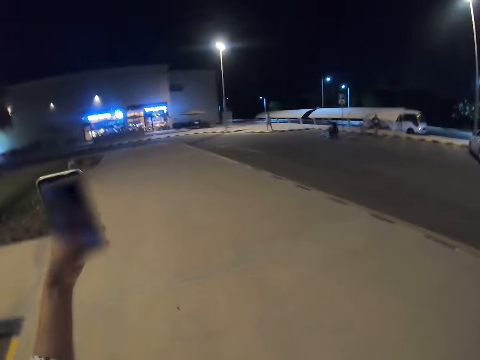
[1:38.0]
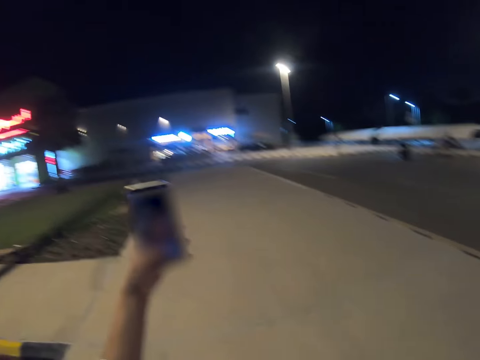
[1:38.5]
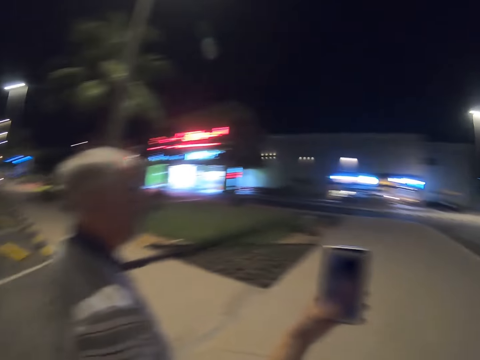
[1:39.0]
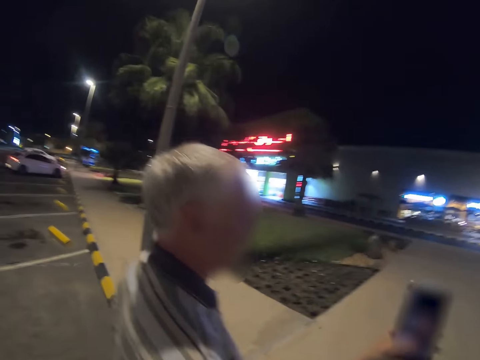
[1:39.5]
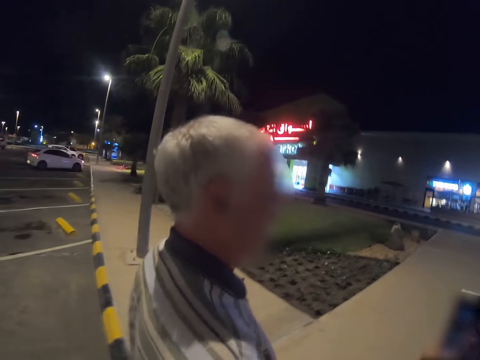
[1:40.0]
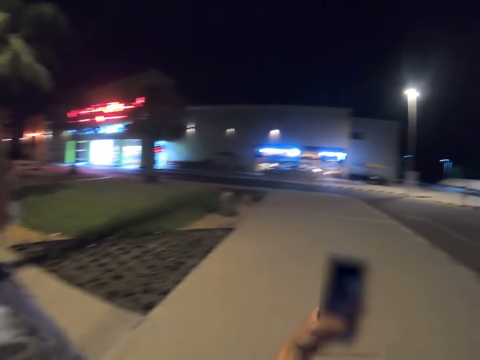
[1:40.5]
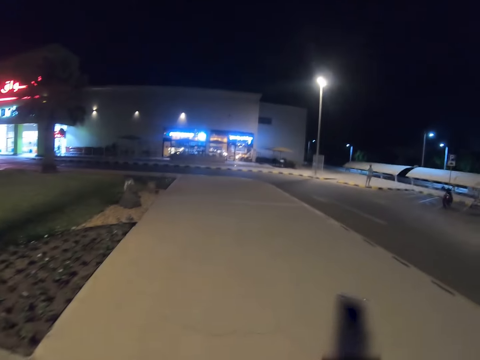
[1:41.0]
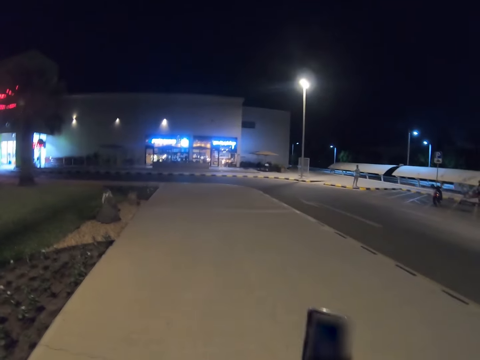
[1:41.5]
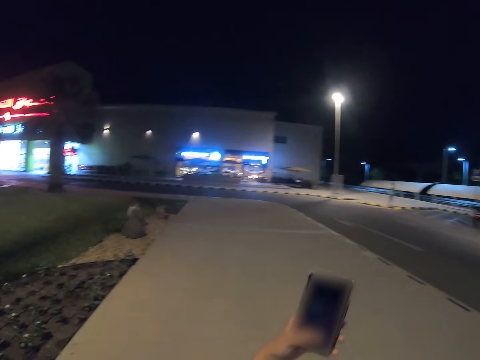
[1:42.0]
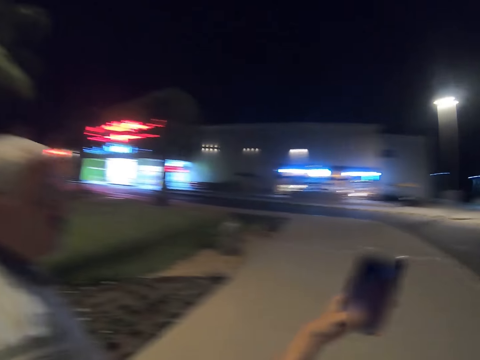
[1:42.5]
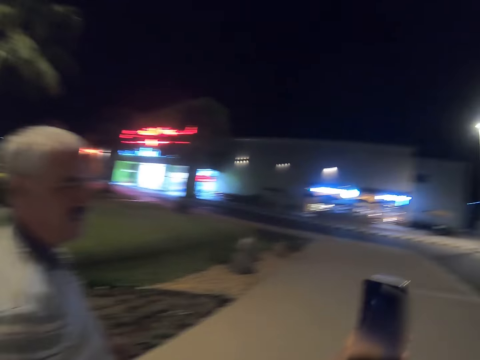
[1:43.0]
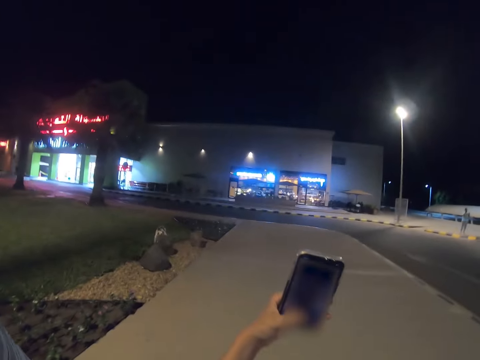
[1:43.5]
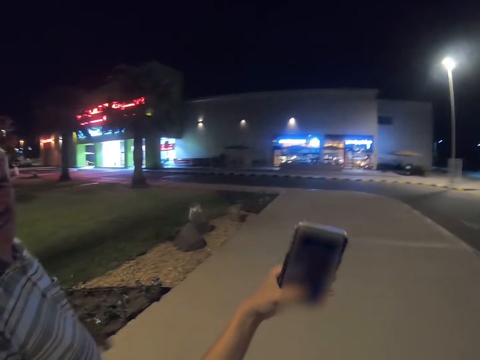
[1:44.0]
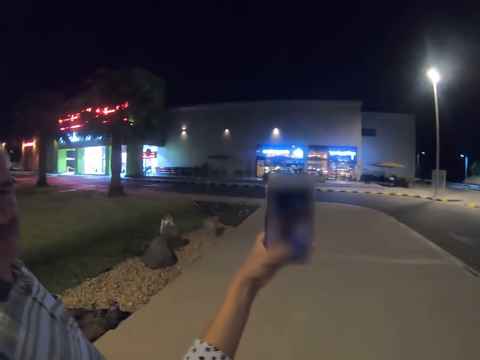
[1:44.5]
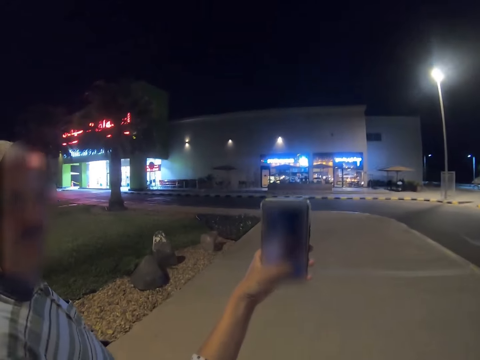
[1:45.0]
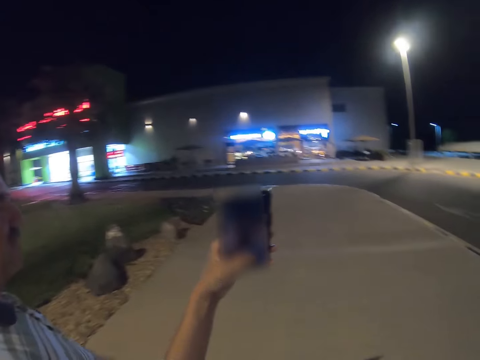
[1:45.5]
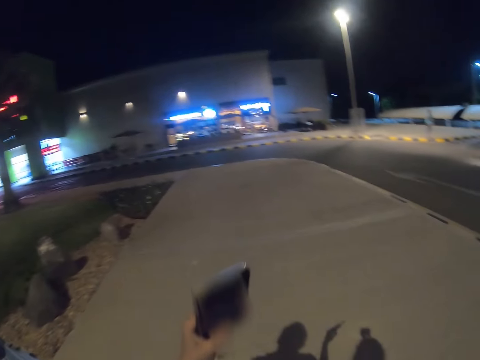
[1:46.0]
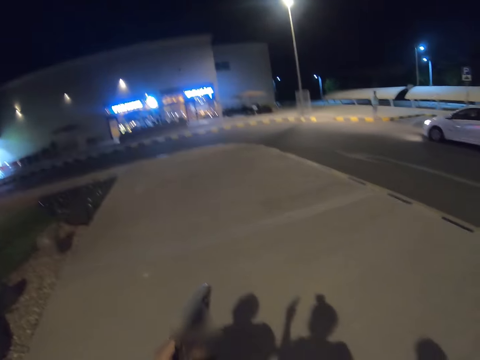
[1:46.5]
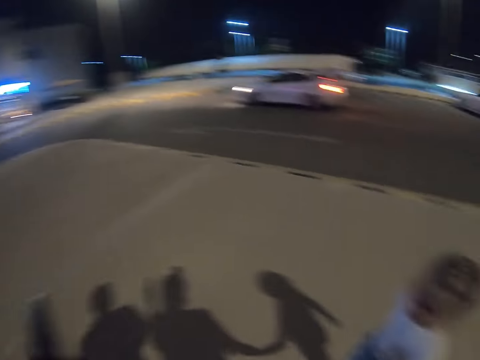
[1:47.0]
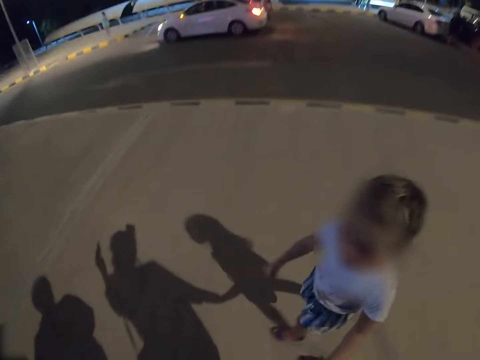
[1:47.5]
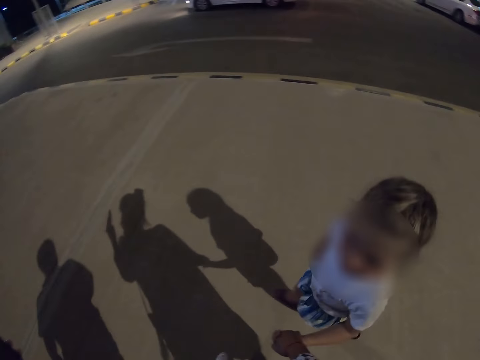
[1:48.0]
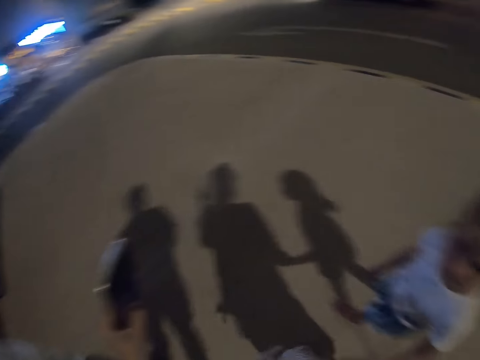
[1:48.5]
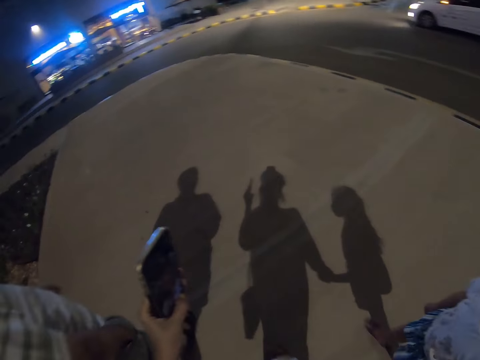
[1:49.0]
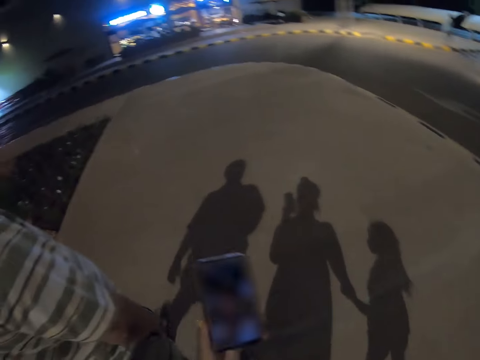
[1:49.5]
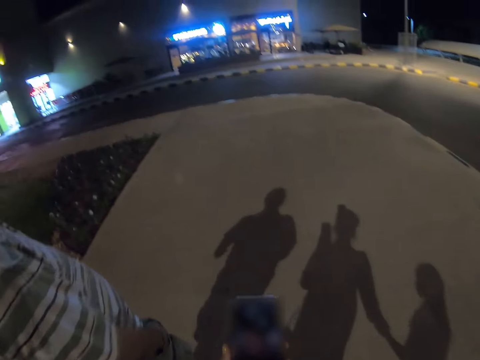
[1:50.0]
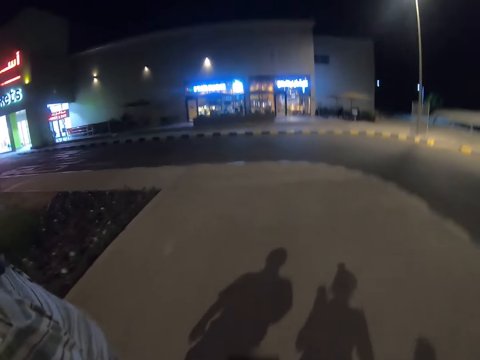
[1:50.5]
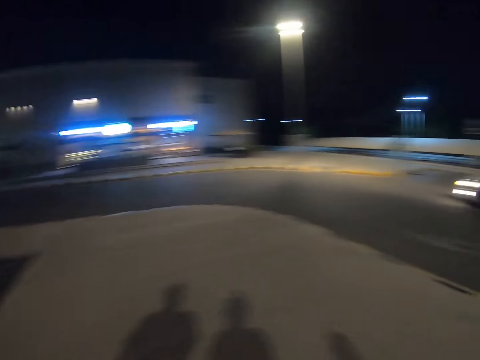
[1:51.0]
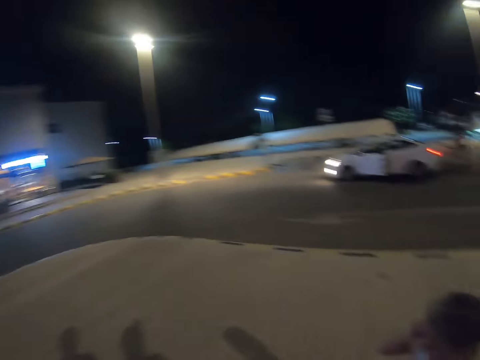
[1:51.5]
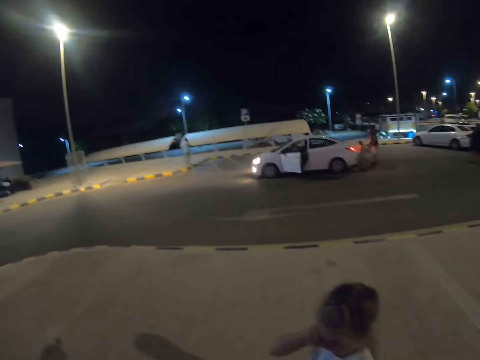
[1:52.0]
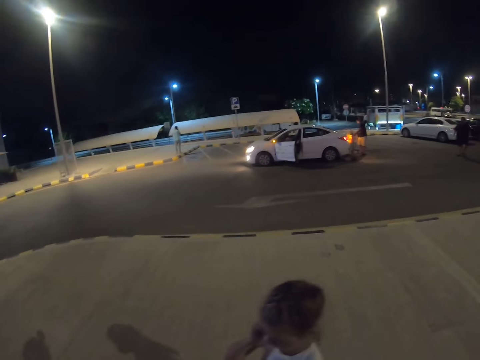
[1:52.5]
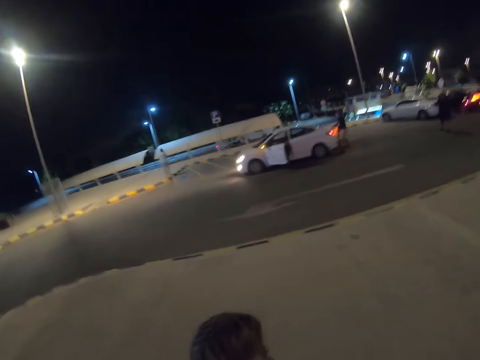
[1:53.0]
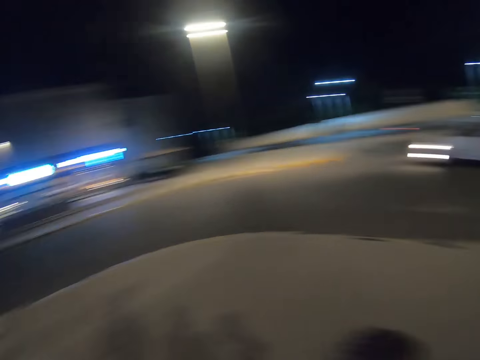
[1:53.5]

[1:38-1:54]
The camera wearer takes a video. A lady walks on the road. The camera wearer shows the lady a selfie.

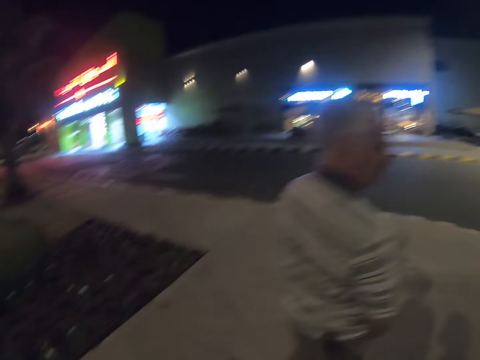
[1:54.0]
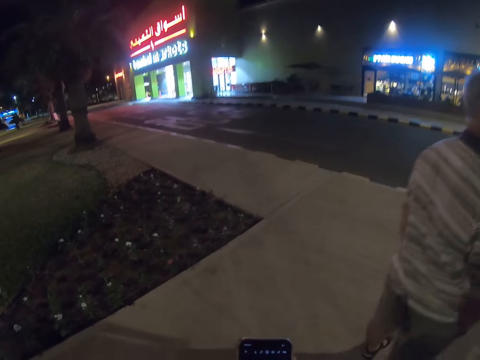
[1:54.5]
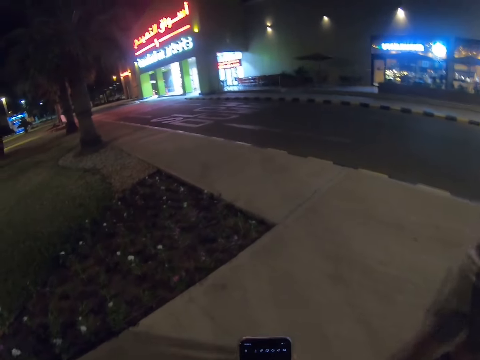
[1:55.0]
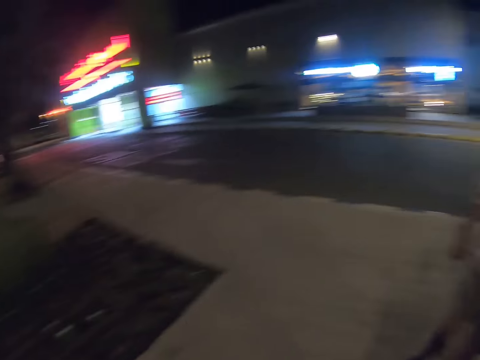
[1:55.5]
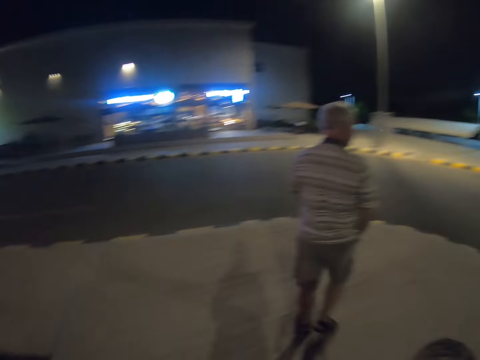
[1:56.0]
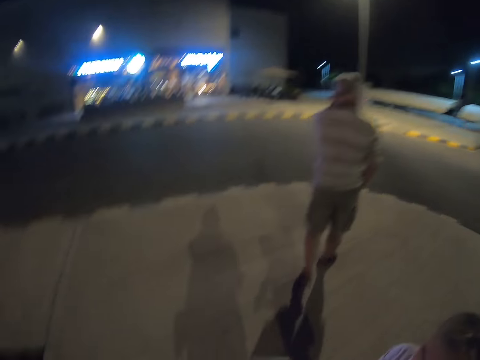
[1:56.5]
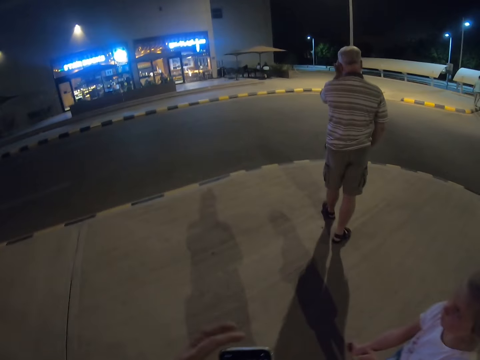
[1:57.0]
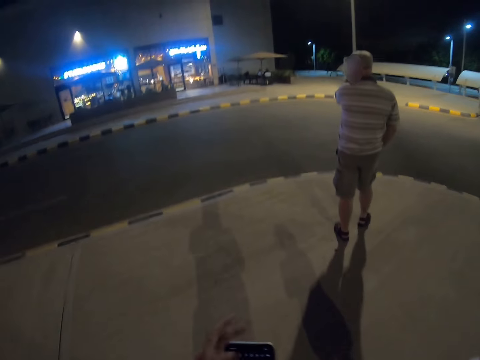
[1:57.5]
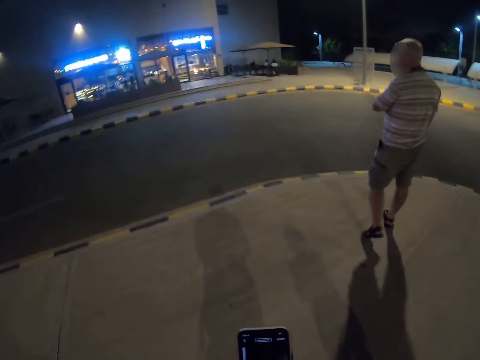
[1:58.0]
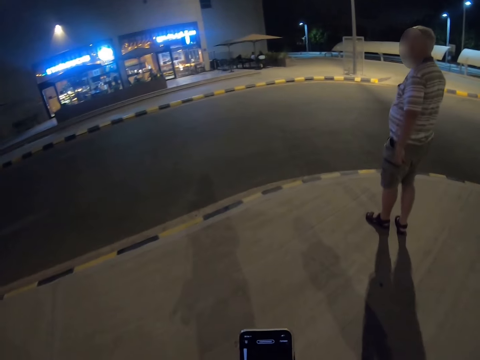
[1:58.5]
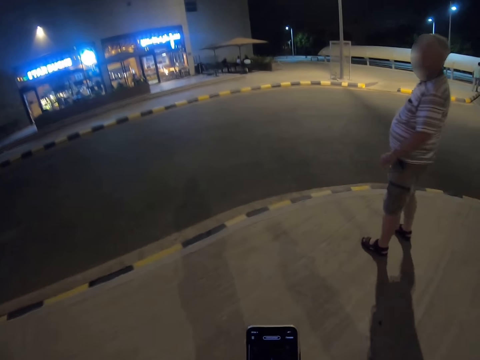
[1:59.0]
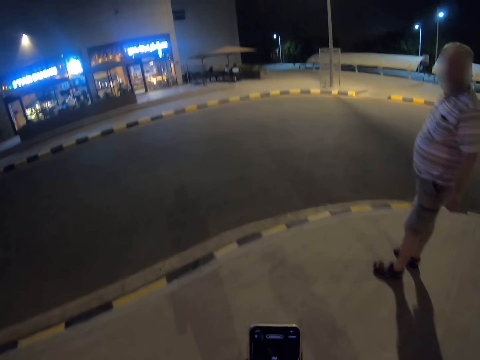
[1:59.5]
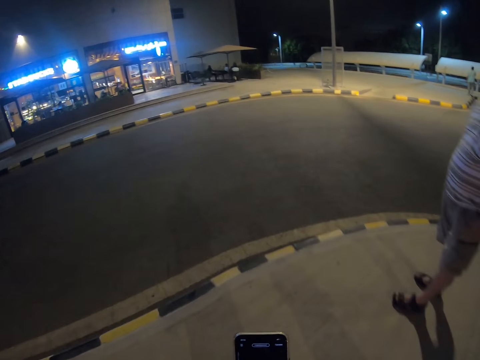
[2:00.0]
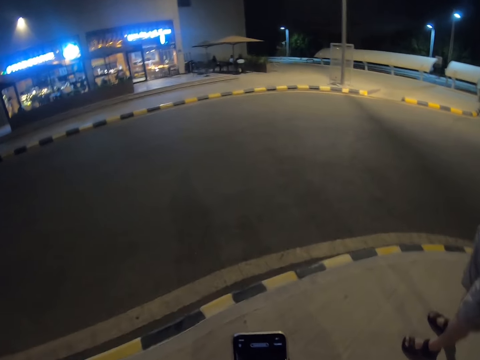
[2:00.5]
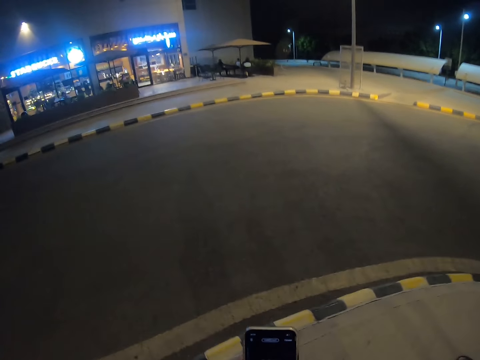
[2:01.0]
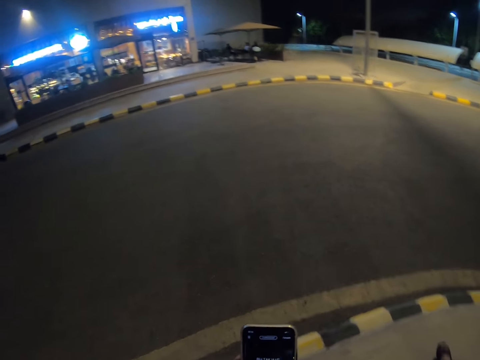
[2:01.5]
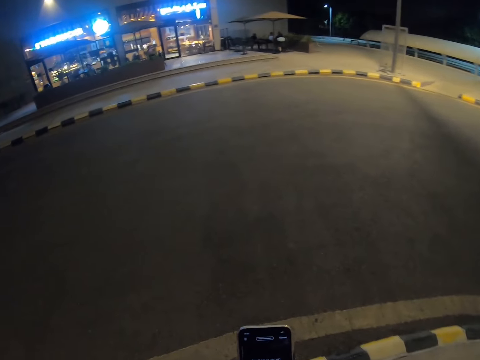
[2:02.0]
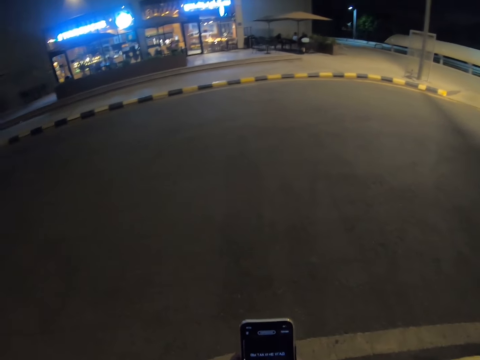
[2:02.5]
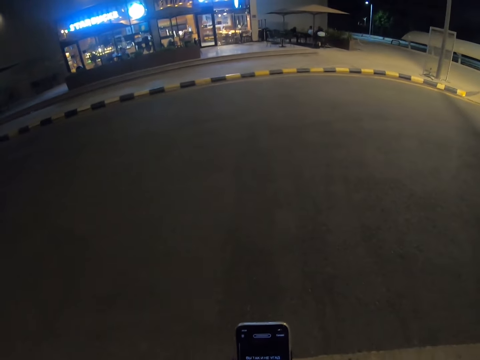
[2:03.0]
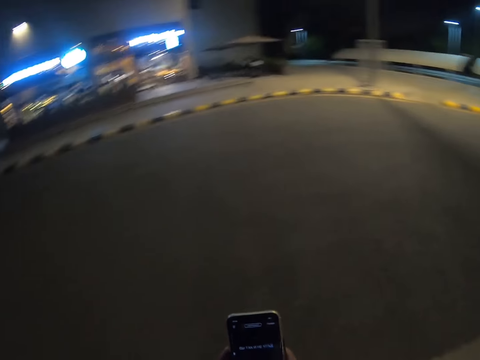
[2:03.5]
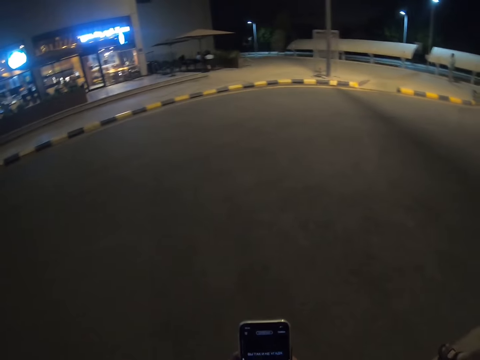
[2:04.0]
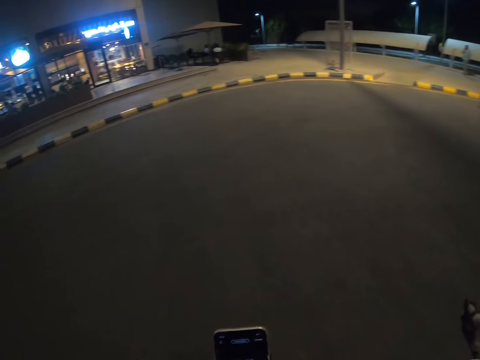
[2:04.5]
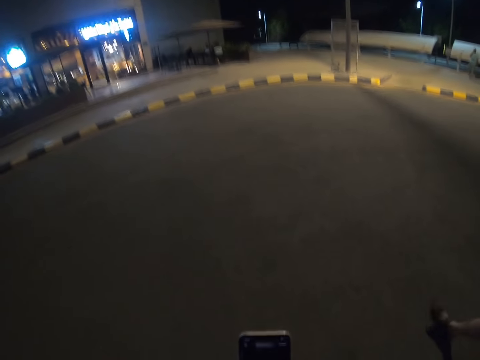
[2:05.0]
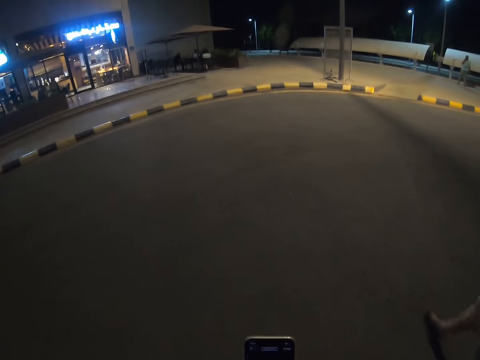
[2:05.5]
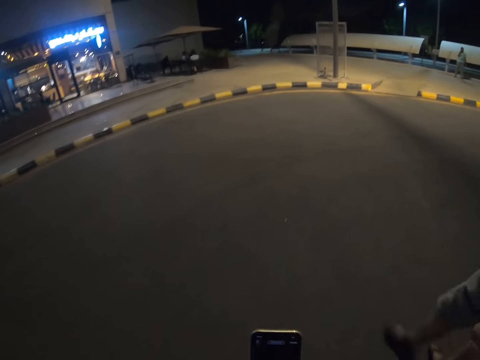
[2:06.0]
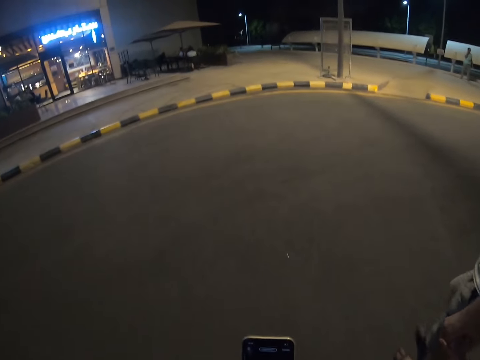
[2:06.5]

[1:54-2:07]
The camera wearer walks towards the road.
